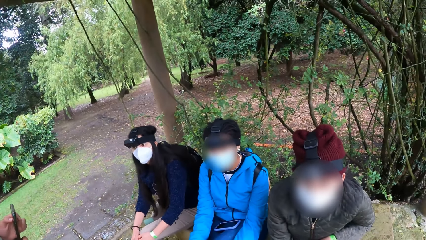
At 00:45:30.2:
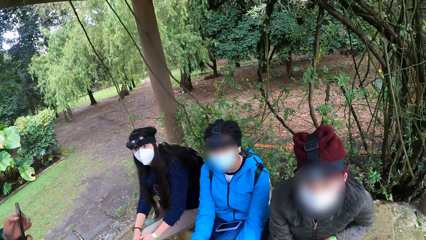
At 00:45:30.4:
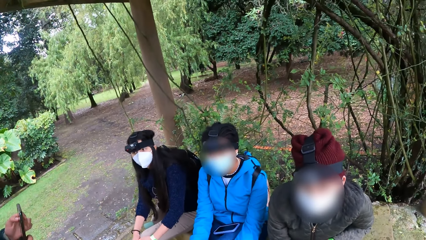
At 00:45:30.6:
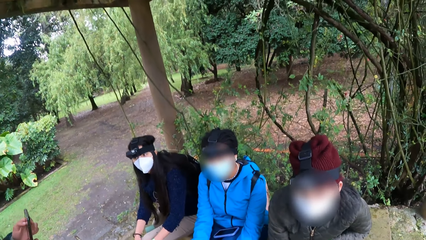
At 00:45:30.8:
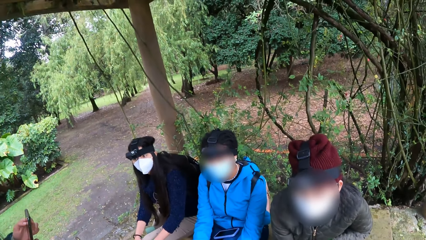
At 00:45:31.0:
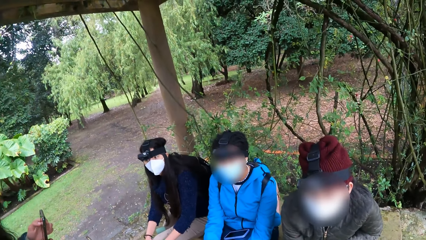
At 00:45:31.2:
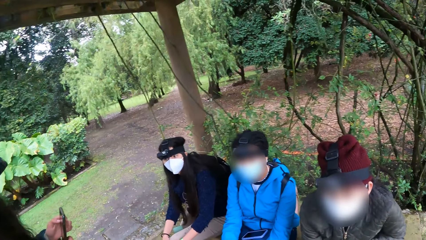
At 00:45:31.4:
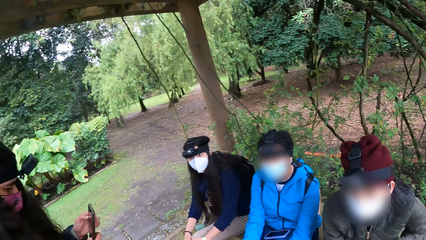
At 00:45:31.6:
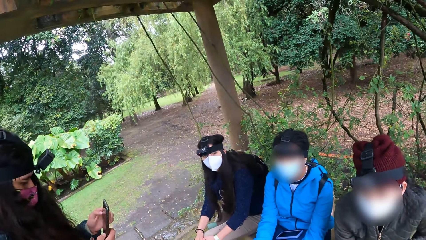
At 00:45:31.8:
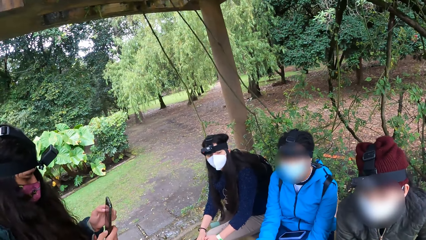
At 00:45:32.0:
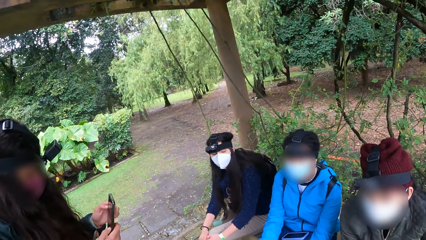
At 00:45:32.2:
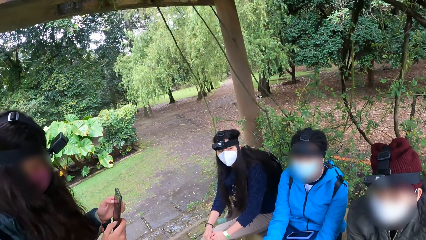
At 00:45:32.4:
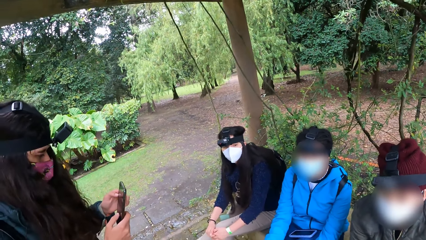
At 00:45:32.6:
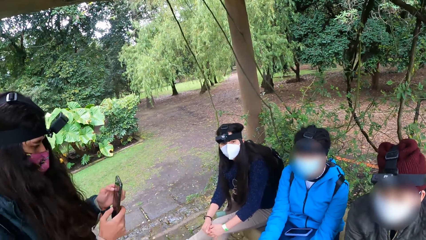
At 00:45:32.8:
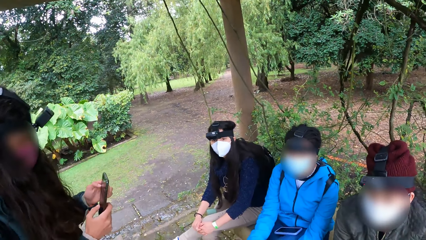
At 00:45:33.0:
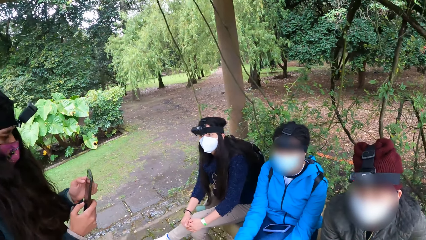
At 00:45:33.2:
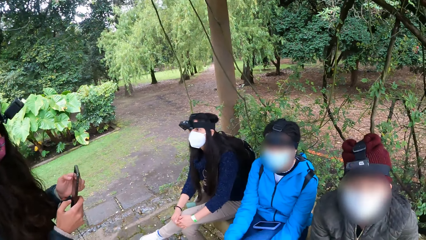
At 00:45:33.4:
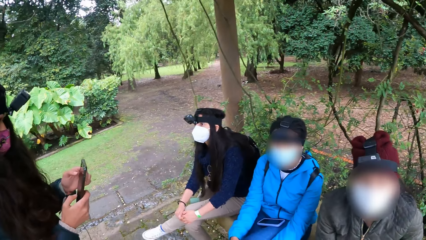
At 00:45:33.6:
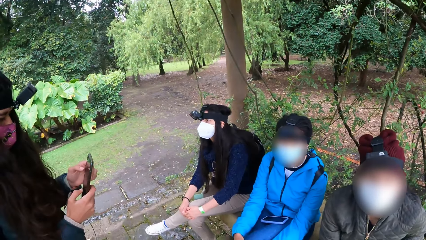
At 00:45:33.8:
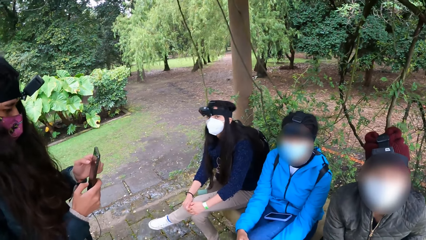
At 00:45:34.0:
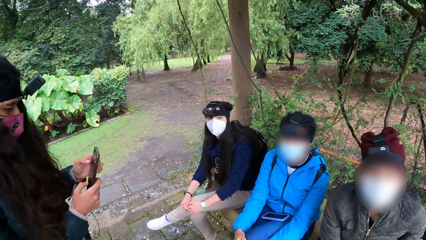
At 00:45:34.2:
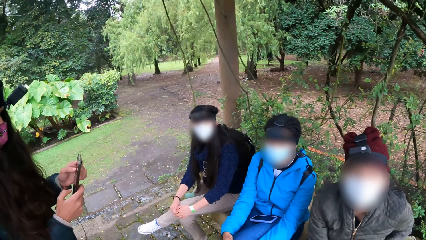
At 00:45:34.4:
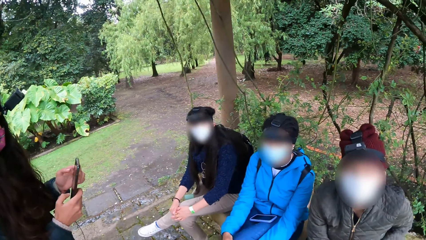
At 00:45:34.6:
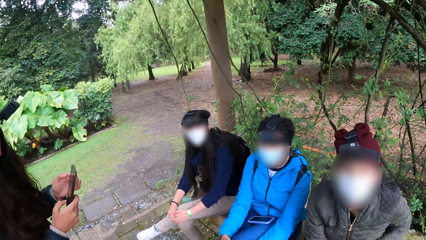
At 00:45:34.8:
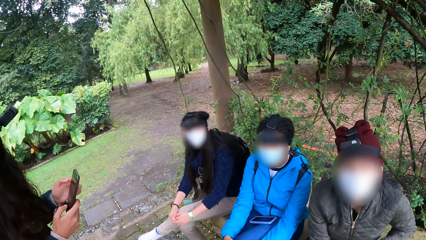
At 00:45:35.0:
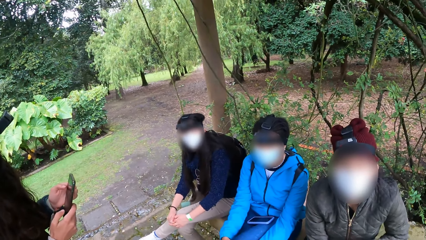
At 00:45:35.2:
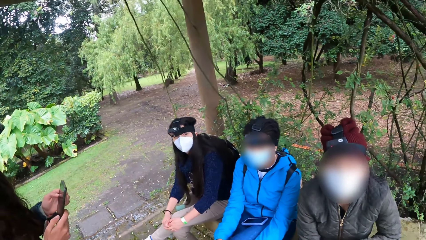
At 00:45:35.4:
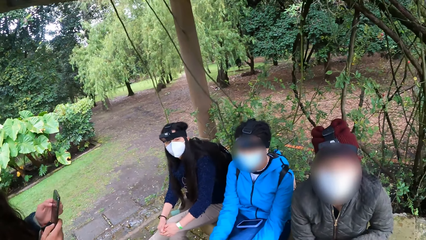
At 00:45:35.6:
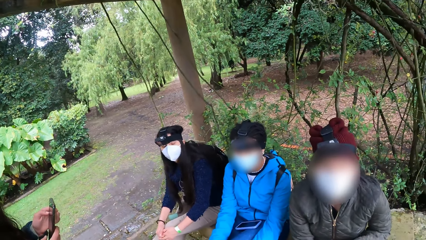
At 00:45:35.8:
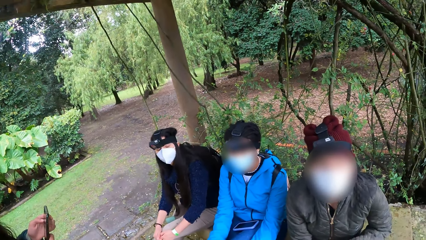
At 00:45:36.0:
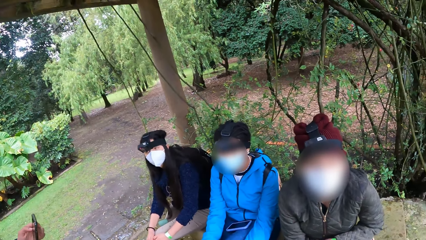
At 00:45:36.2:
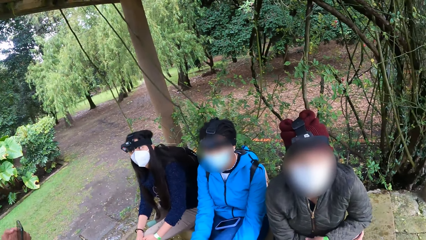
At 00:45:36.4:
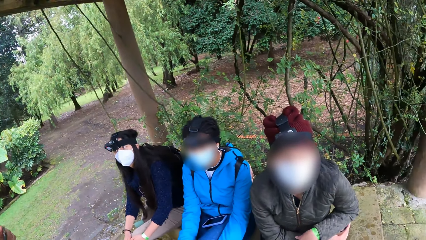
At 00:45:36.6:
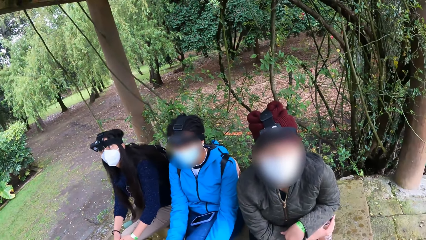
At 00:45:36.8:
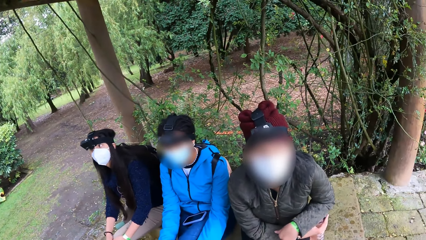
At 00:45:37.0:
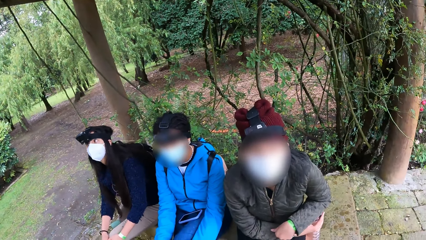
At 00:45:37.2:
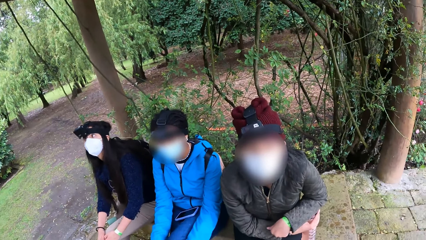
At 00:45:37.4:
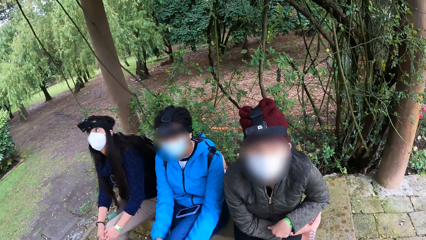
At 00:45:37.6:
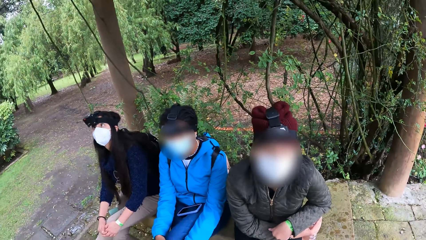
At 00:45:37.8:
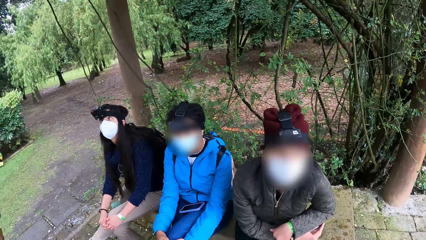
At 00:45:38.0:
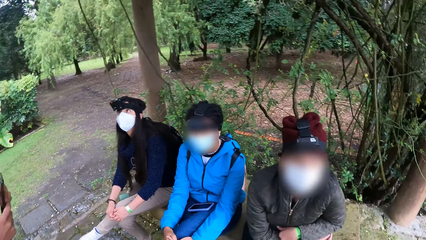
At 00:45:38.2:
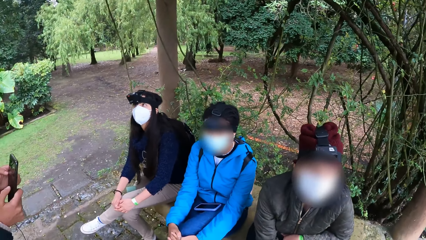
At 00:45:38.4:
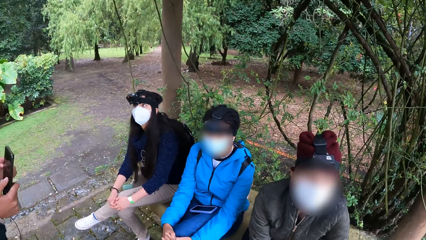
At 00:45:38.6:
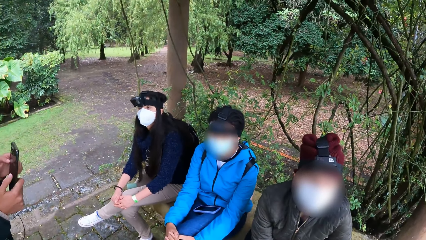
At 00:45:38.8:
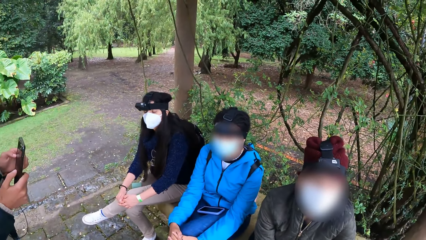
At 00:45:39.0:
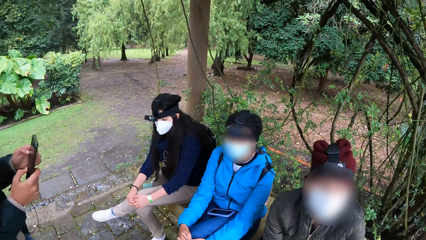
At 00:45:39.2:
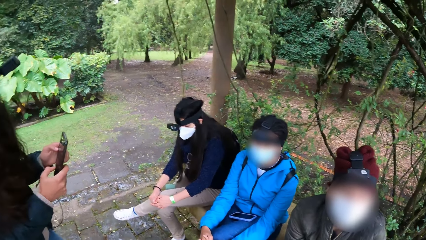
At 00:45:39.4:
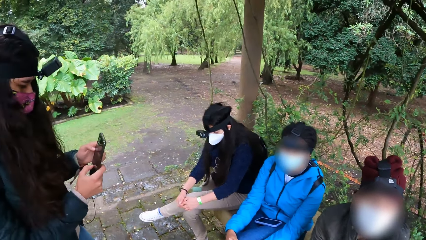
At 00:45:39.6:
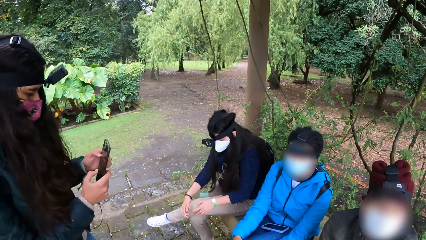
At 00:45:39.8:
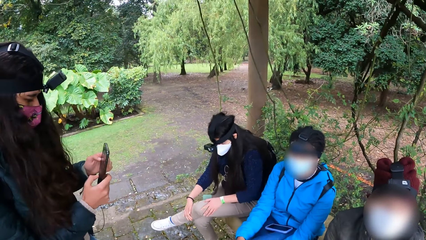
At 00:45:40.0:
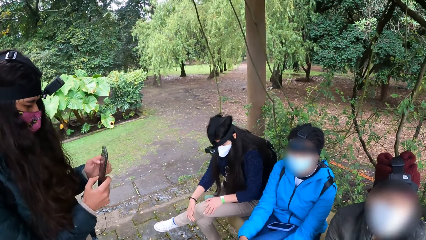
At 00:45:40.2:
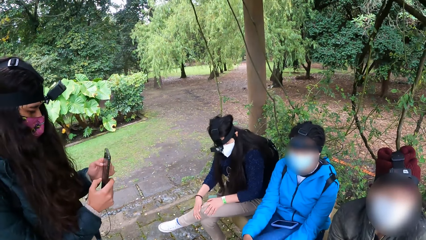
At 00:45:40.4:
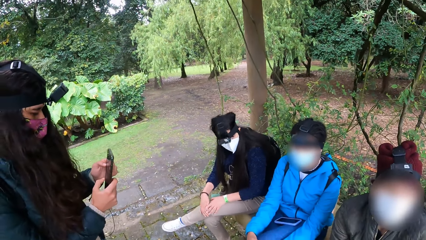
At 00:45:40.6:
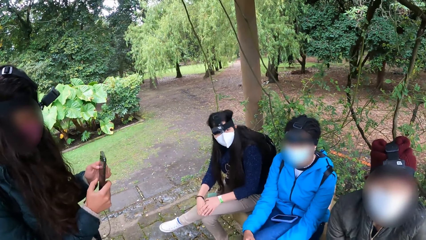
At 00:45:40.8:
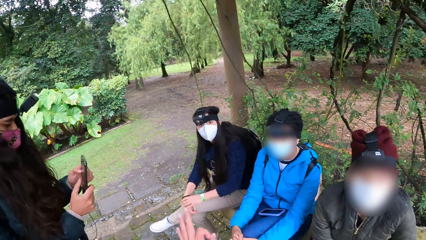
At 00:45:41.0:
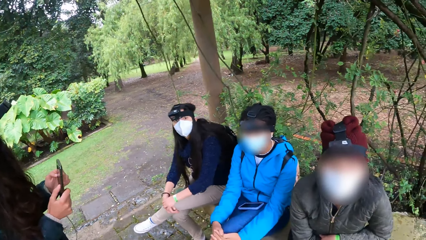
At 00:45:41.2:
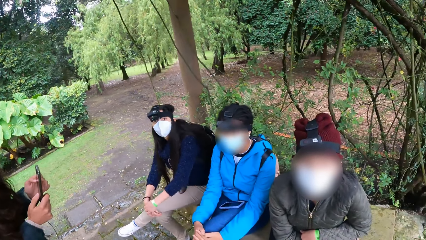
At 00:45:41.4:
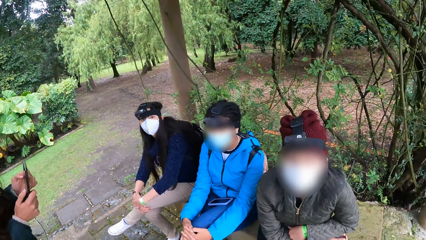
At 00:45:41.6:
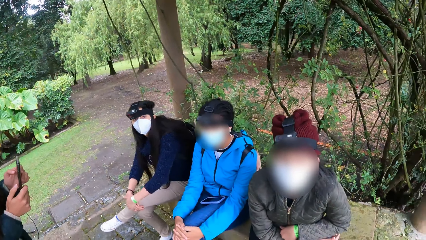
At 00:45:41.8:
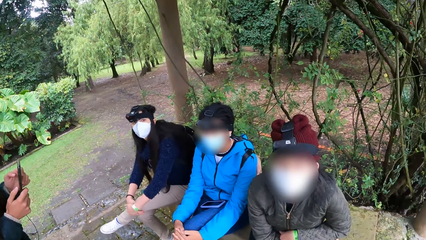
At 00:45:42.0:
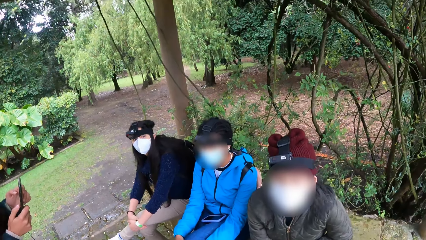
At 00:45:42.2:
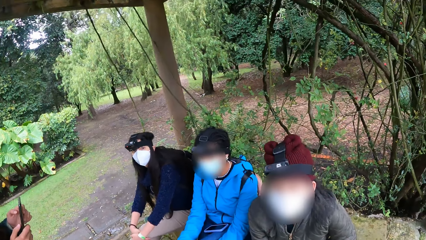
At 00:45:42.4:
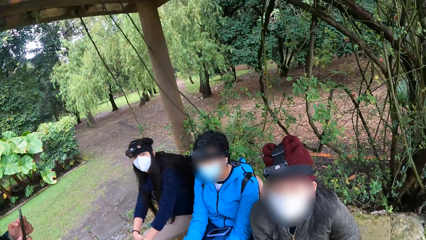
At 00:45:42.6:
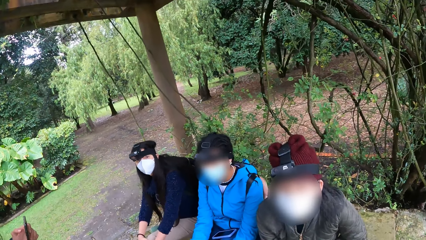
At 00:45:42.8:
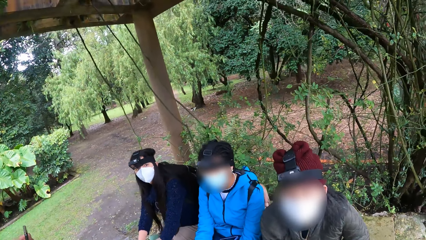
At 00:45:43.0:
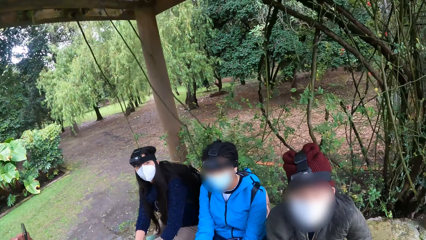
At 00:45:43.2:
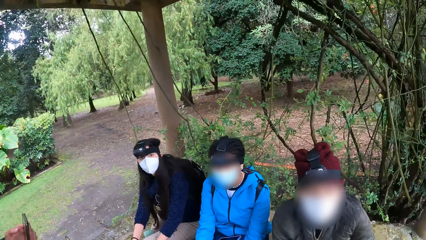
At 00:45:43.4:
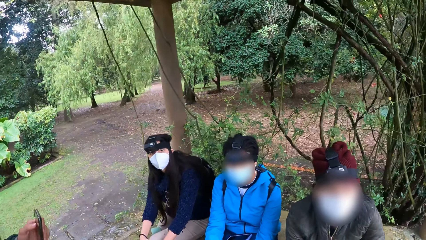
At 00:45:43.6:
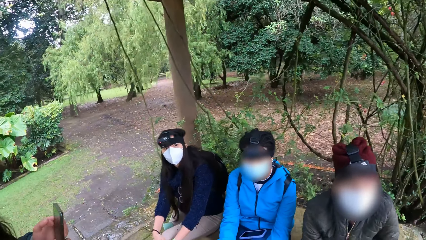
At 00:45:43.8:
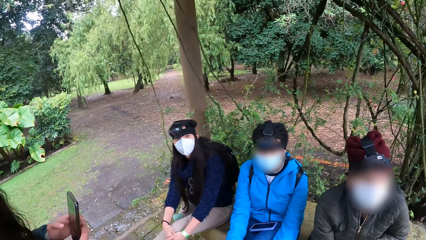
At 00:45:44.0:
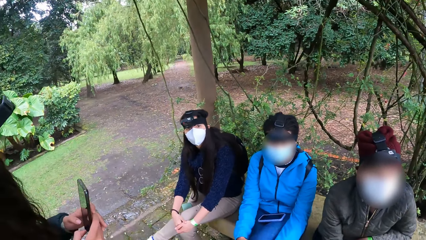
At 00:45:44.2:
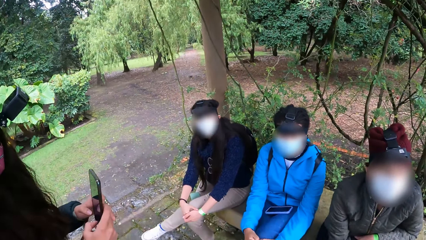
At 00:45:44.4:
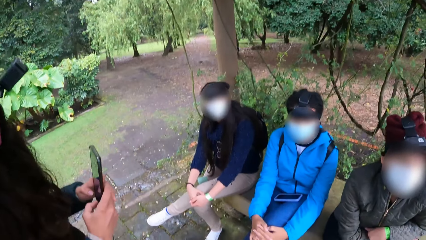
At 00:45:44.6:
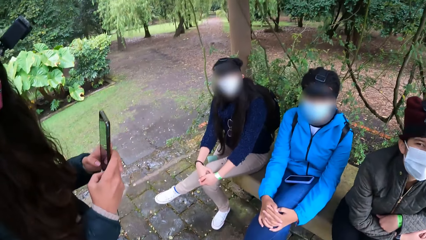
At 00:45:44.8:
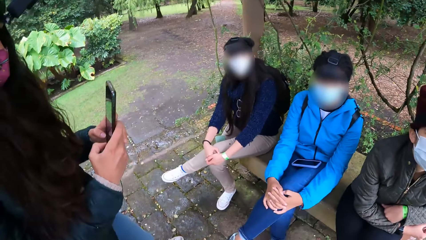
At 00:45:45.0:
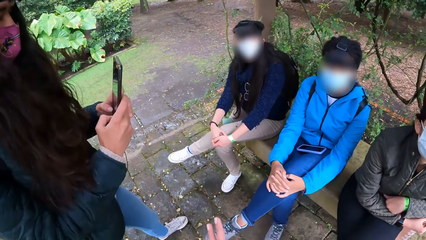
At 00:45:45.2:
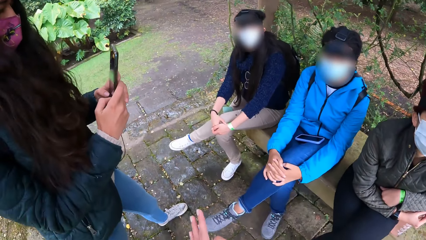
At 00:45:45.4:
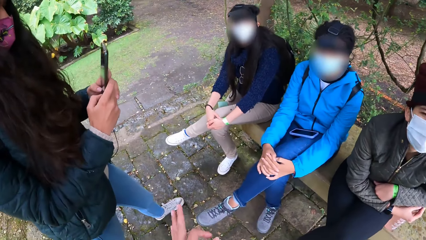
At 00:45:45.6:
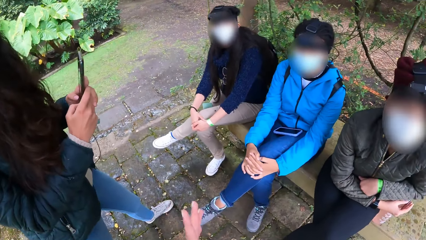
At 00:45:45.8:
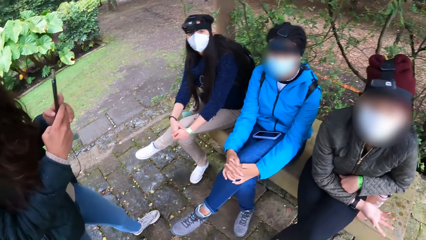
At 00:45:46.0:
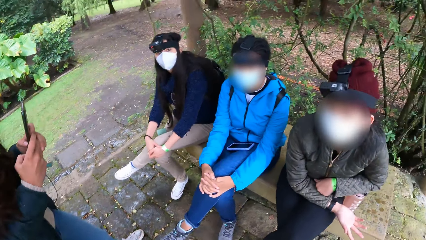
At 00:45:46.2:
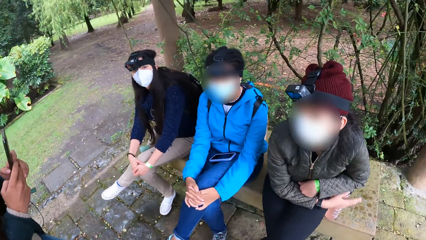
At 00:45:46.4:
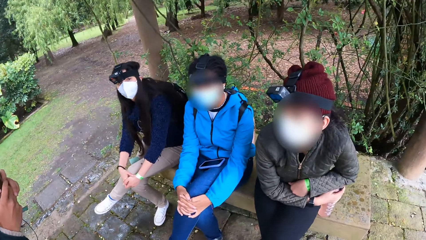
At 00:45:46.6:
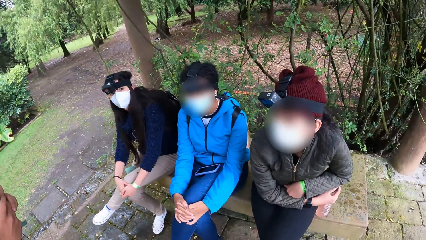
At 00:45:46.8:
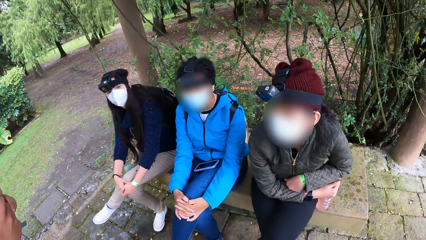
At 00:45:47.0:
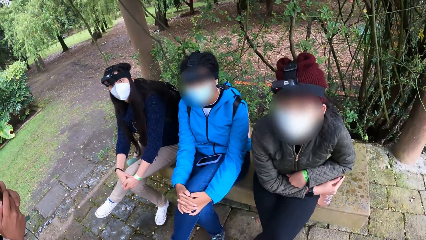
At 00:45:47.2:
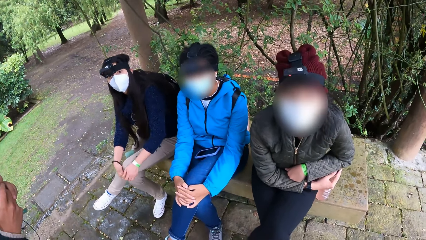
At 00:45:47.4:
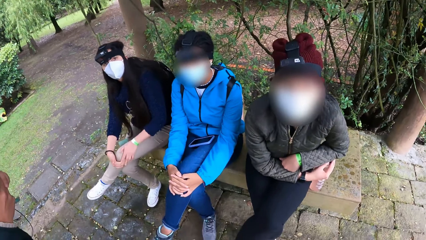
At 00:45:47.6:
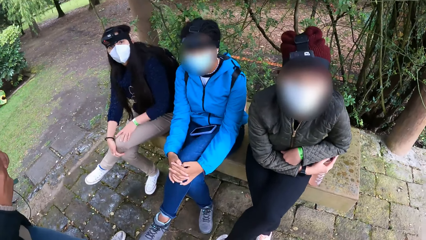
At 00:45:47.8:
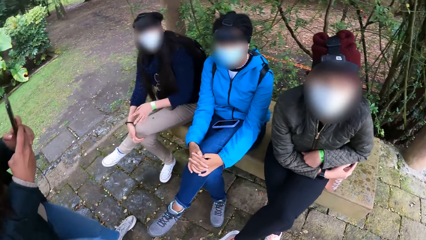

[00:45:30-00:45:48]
The camera wearer looks around. She uses her left hand to explain.
